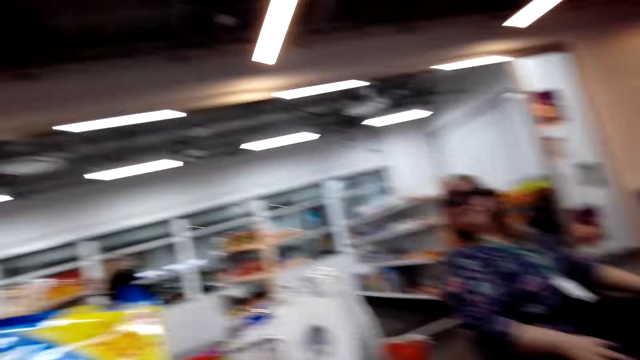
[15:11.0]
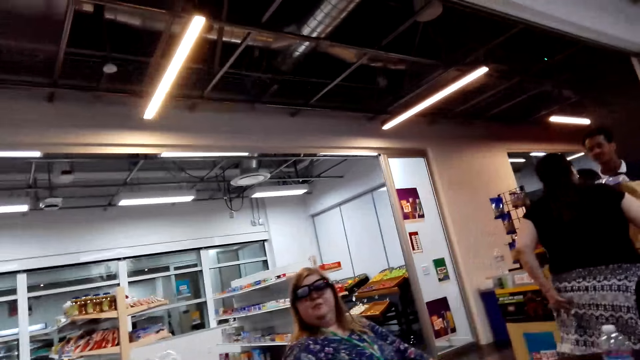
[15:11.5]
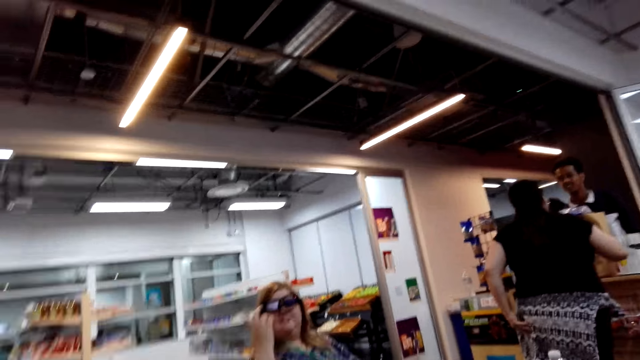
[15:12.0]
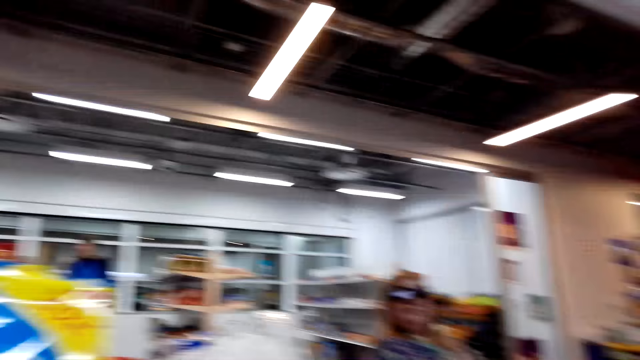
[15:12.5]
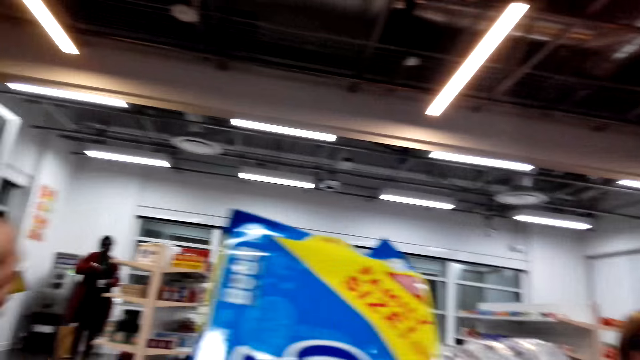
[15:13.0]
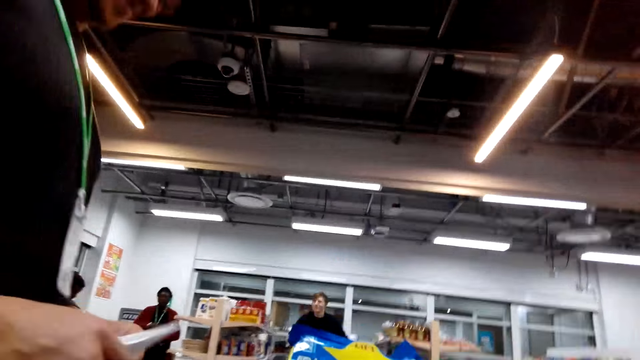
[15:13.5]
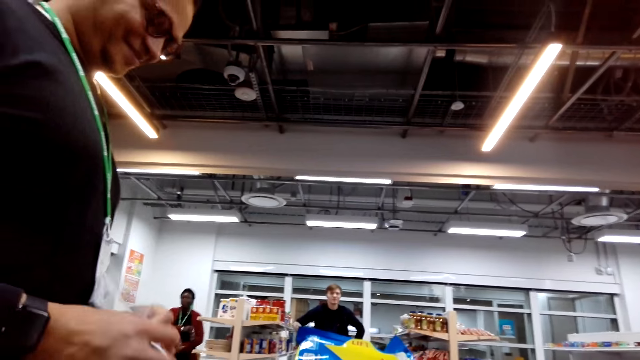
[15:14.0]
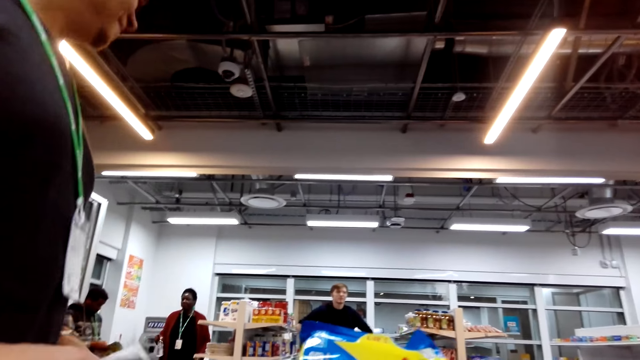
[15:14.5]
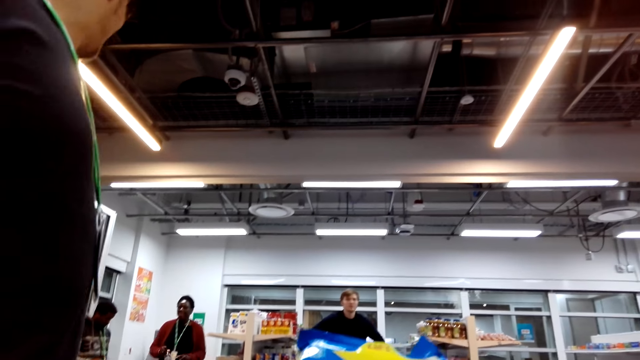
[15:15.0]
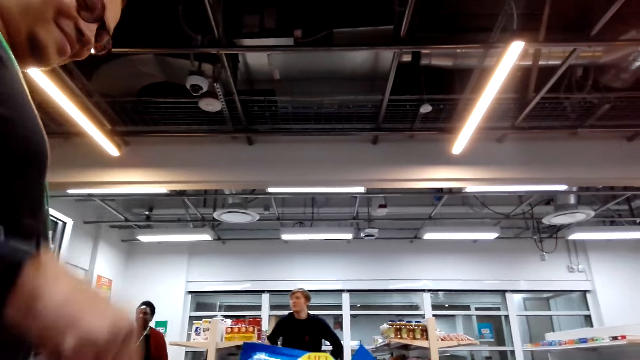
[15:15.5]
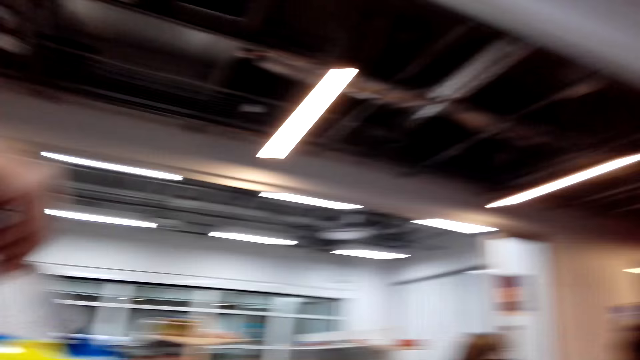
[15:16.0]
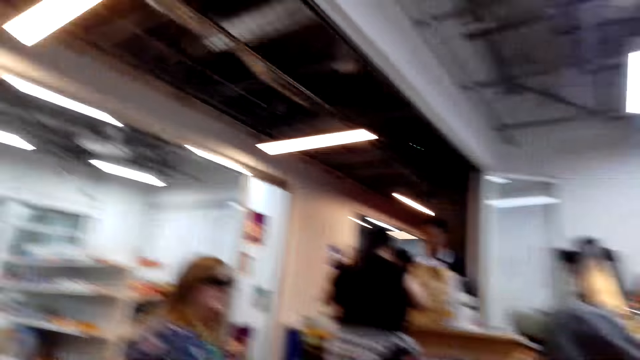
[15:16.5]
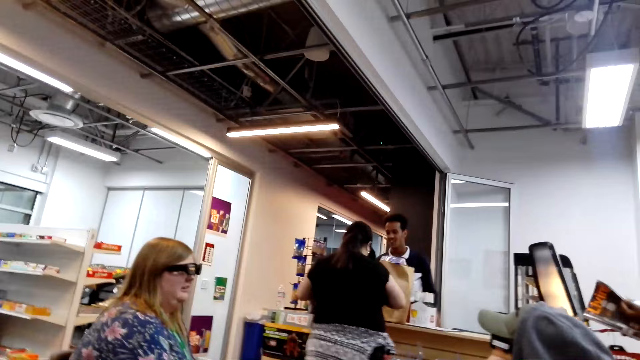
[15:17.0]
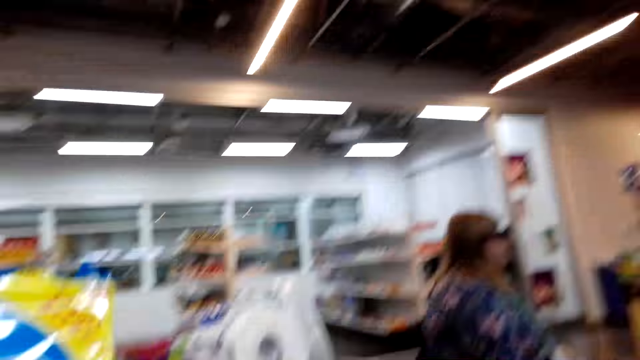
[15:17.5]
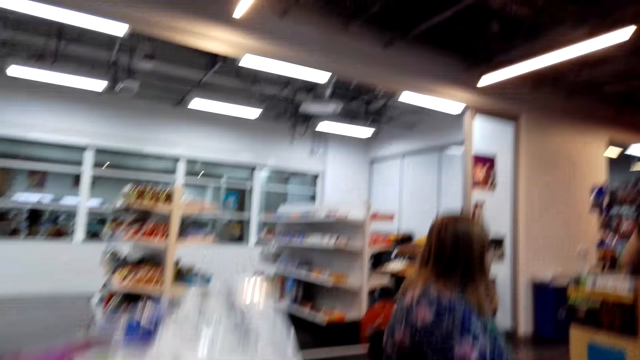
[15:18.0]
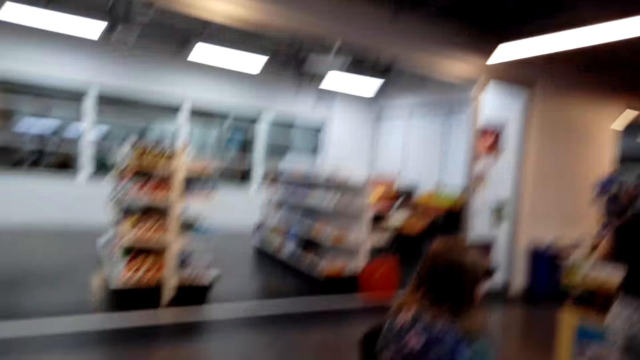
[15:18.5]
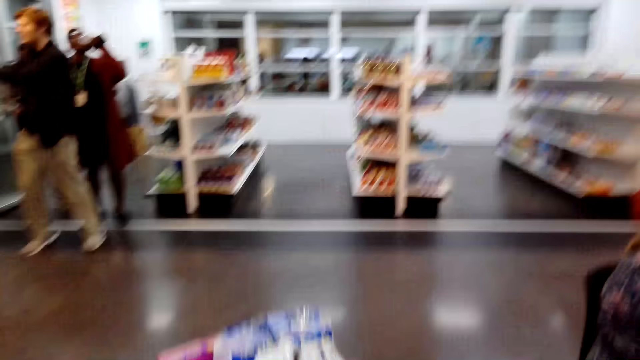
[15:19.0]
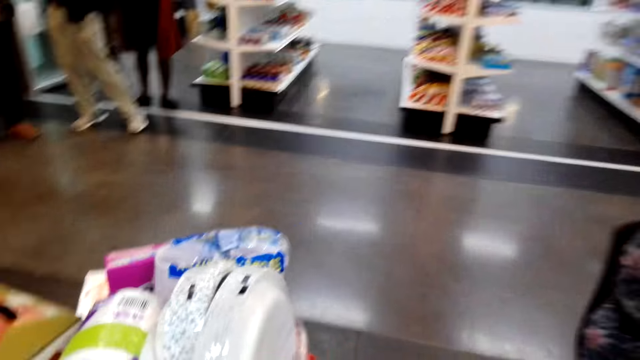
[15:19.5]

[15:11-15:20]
The camera wearer converses with a woman. They fold a shopping list. They drop the shopping list. They look around the shop.

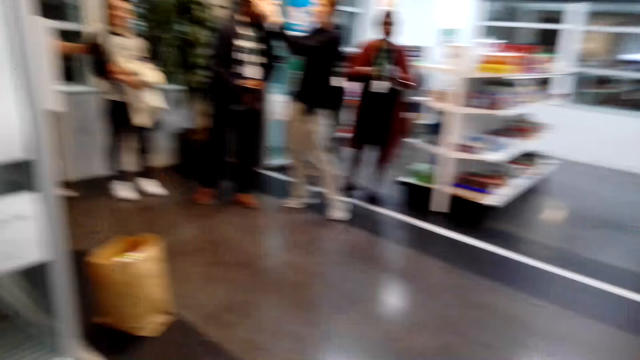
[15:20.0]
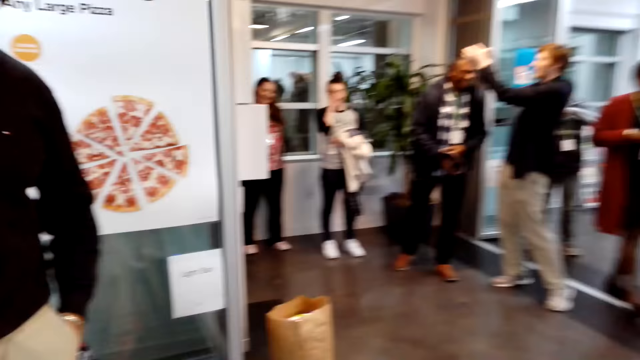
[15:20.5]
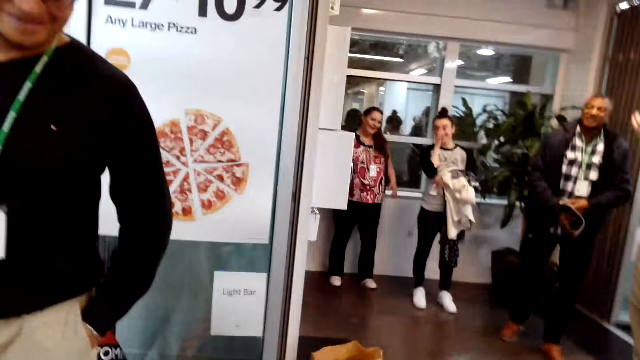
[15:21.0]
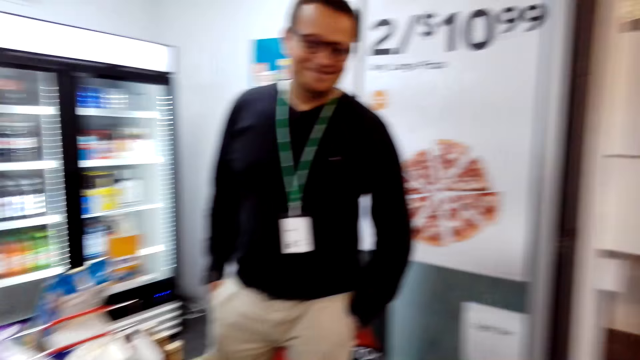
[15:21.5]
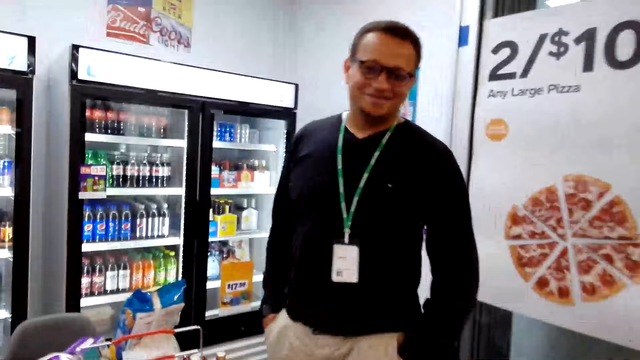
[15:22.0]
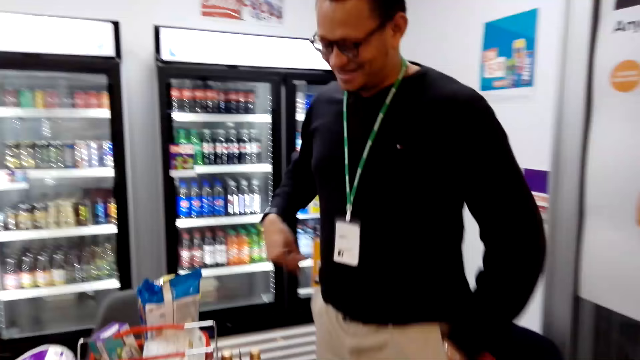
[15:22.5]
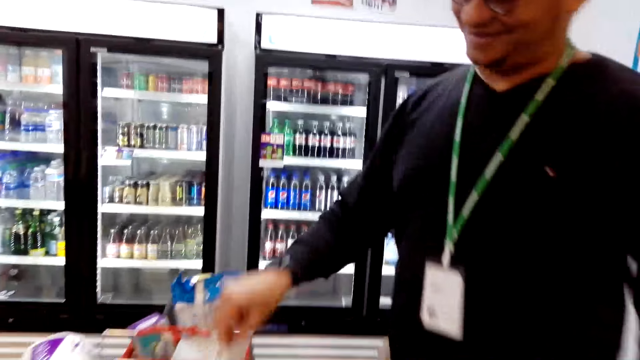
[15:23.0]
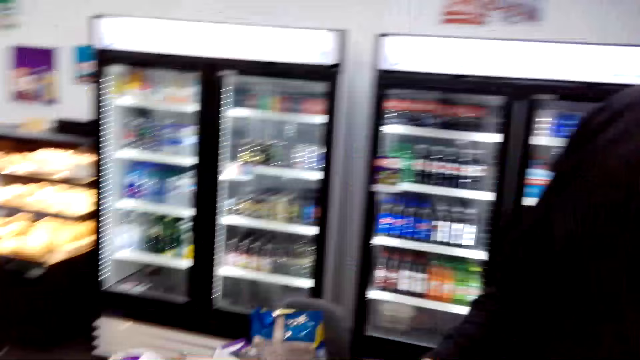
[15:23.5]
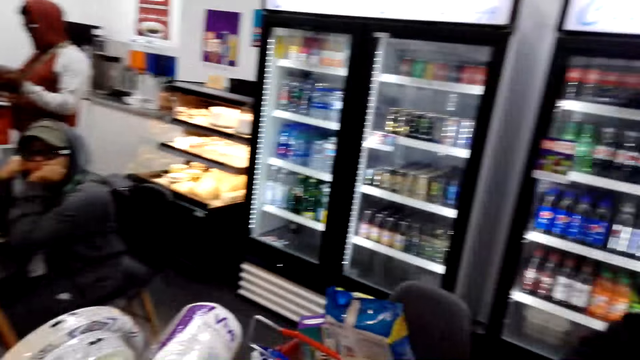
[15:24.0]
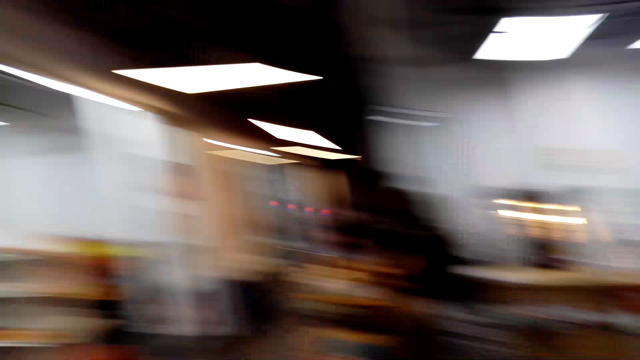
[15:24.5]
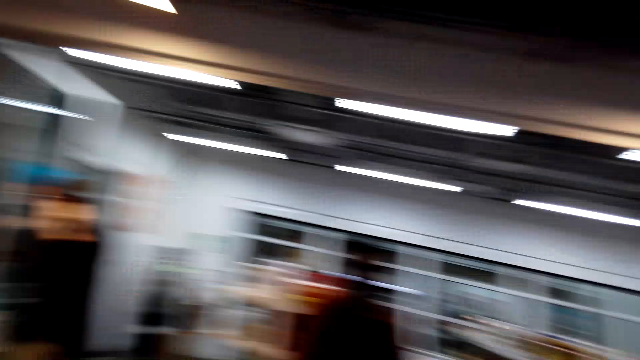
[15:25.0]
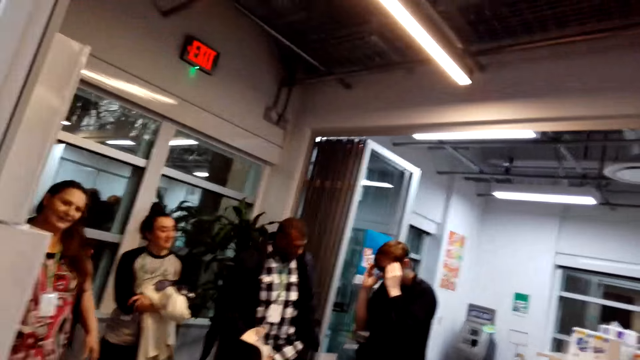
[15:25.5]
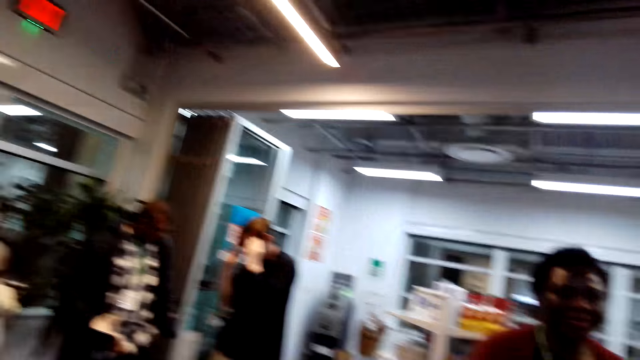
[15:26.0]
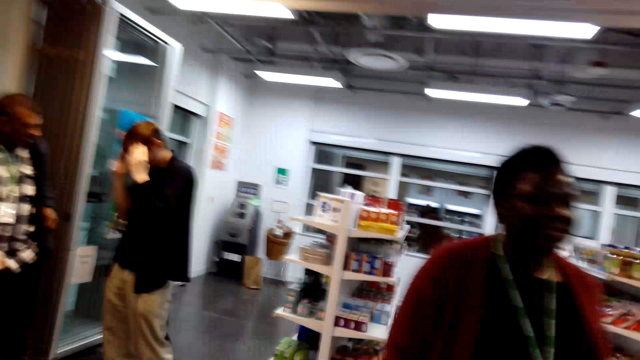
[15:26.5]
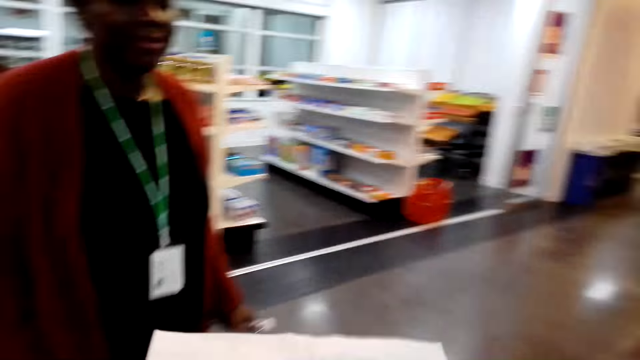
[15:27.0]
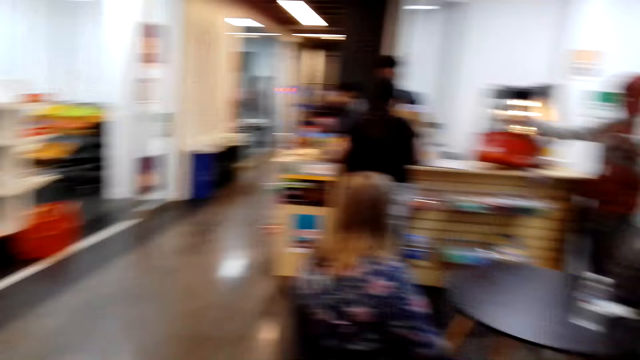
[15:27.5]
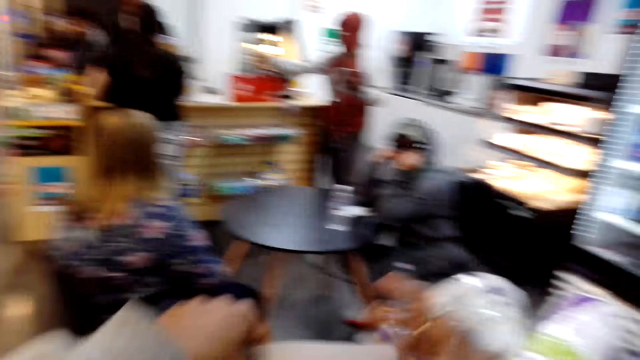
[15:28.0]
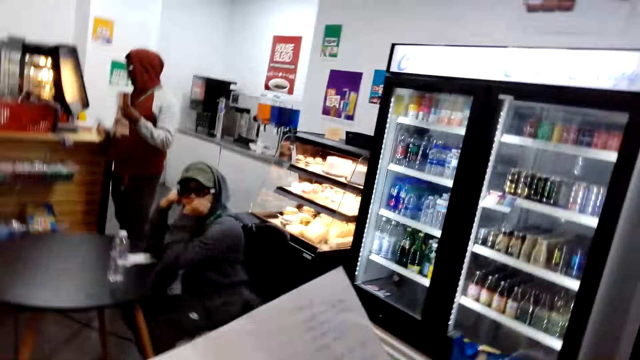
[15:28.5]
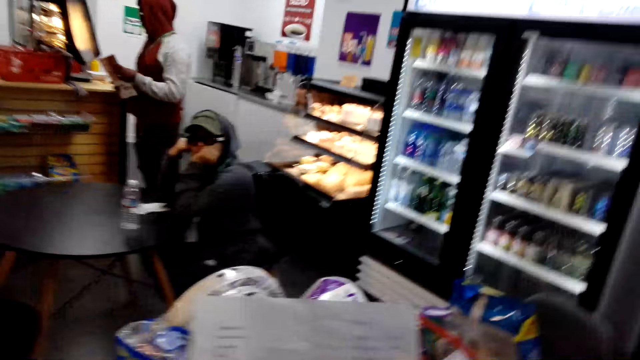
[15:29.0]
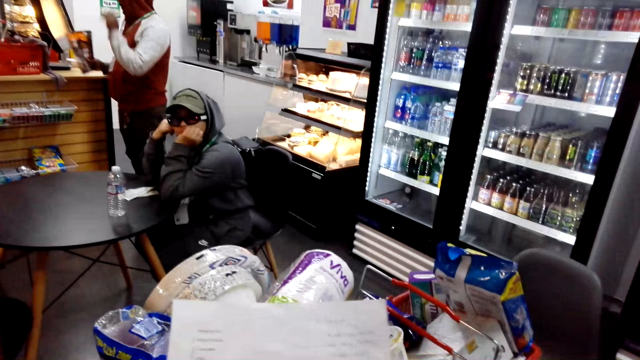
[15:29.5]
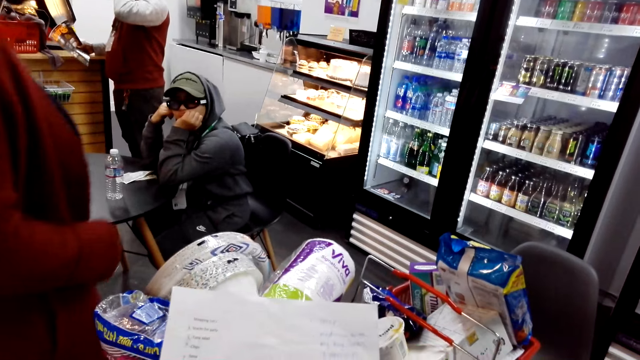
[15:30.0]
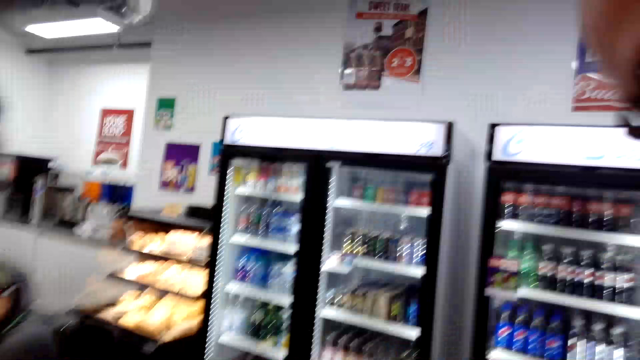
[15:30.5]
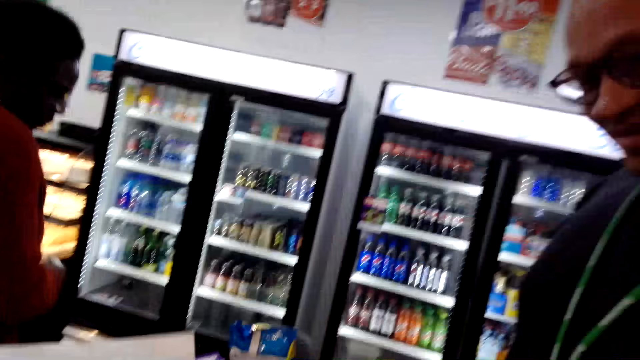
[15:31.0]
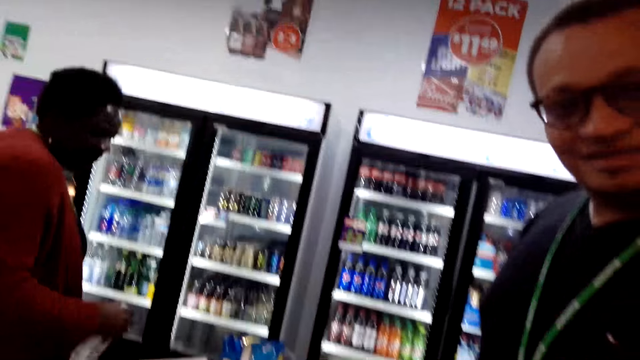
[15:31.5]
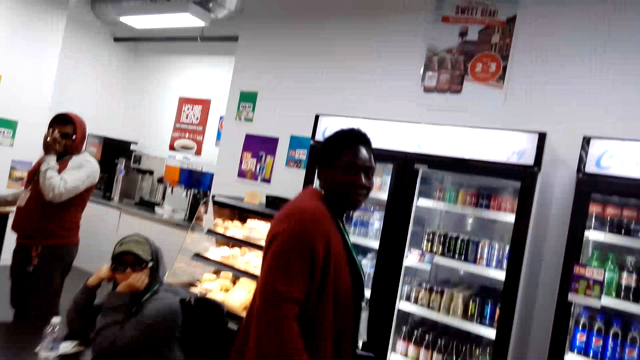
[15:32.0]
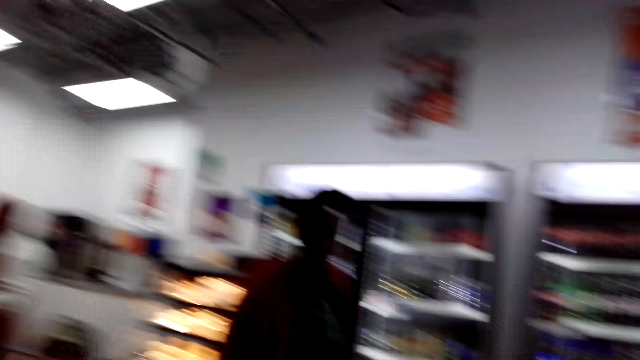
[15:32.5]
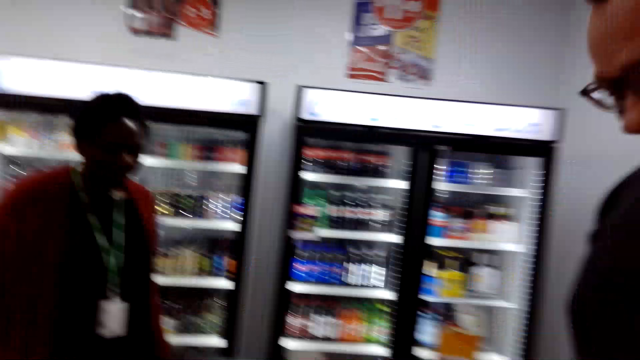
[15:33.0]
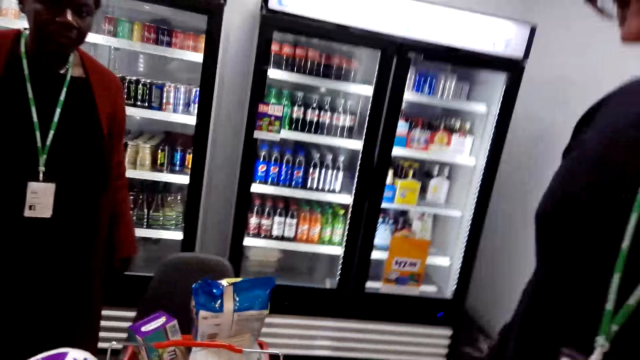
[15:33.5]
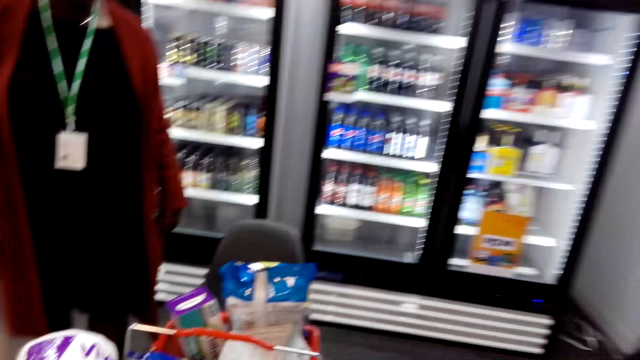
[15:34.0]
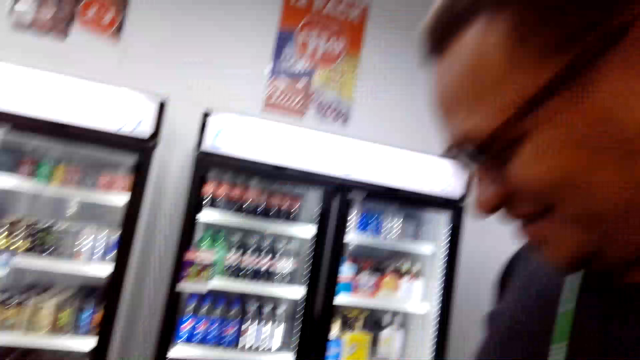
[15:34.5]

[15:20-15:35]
A man speaks. The camera wearer walks around the shop. Another man stands in the shop. The camera wearer looks around the shop. The other man picks up the shopping list. The camera wearer takes the shopping list. They give the shopping list to the first man. They look around the shop. They check the shopping list. They converse with the other man. A woman walks around the shop. The camera wearer converses with the other man.
